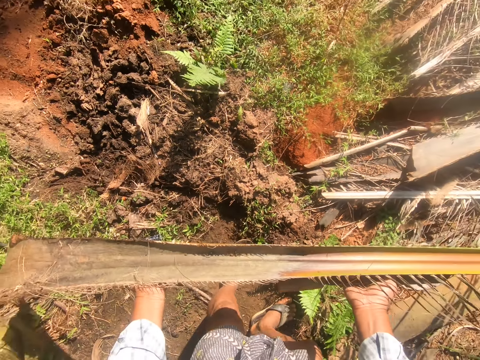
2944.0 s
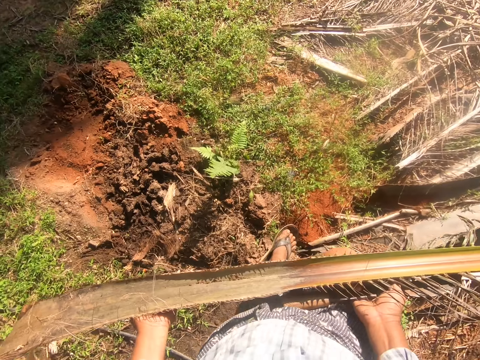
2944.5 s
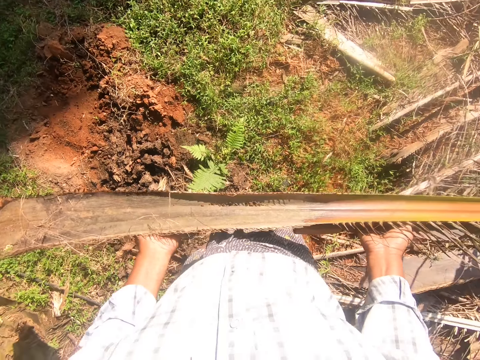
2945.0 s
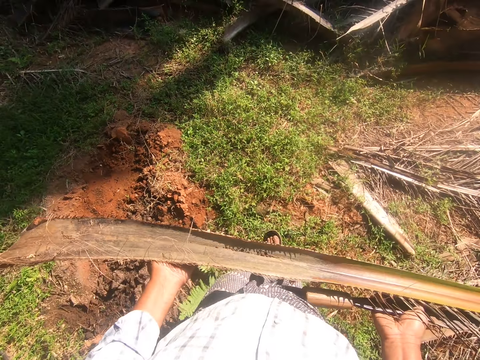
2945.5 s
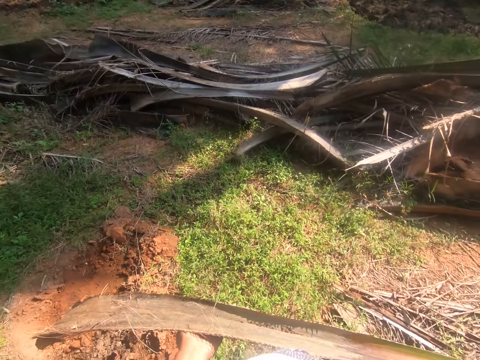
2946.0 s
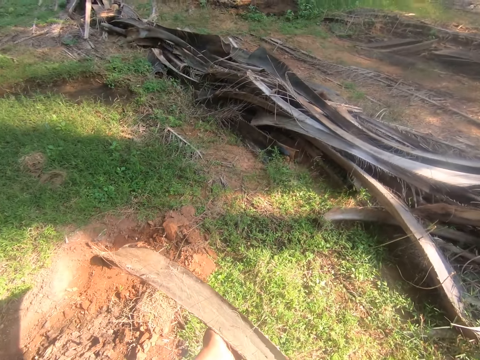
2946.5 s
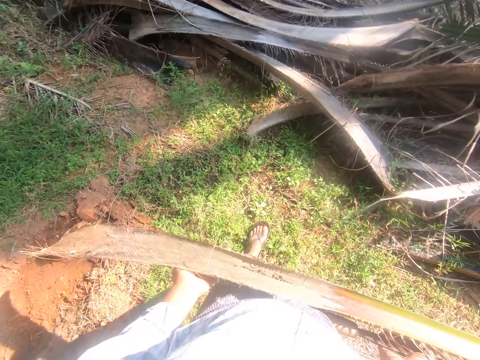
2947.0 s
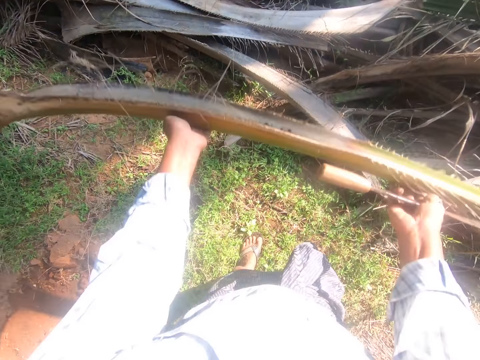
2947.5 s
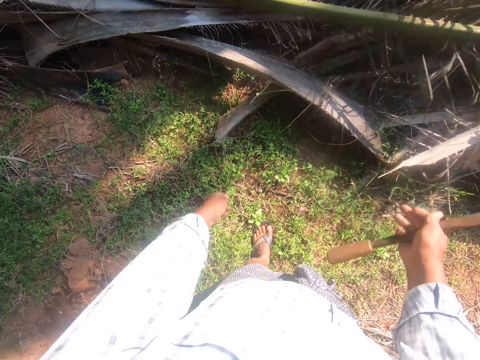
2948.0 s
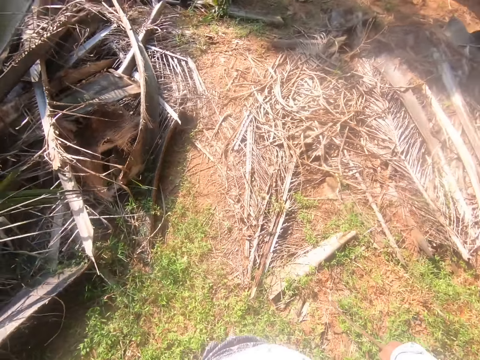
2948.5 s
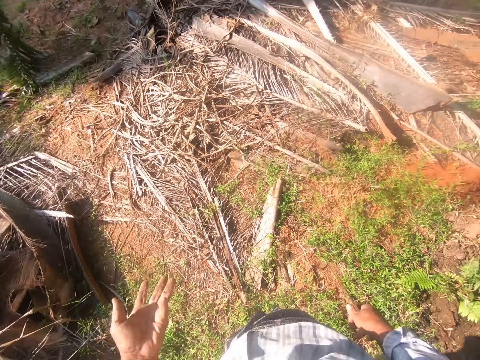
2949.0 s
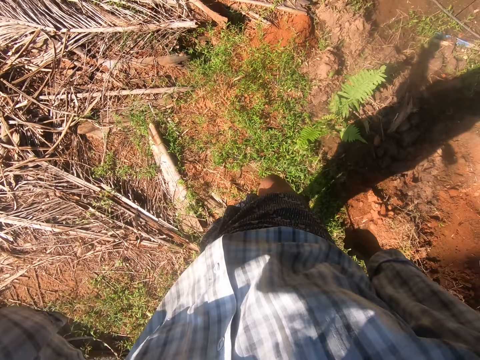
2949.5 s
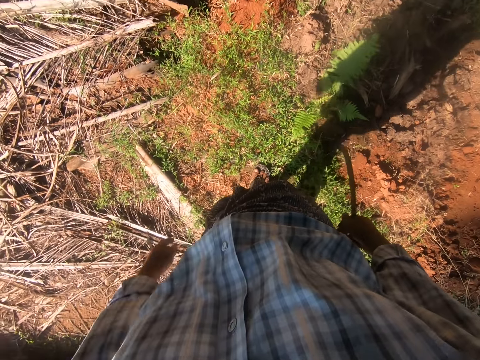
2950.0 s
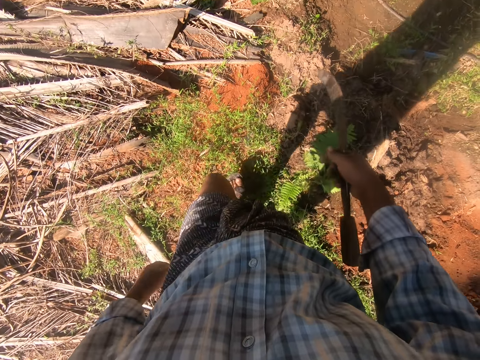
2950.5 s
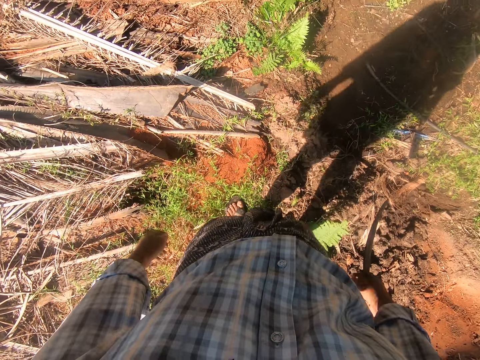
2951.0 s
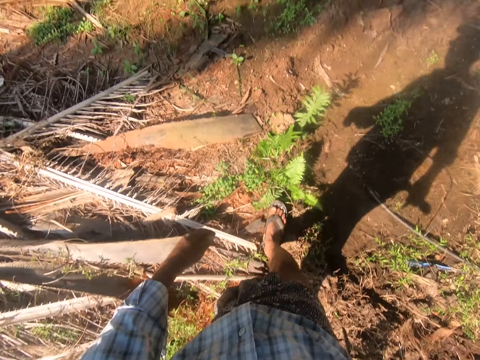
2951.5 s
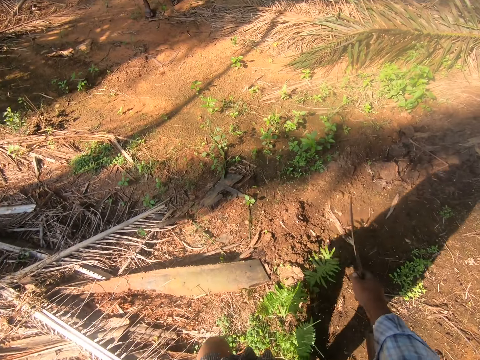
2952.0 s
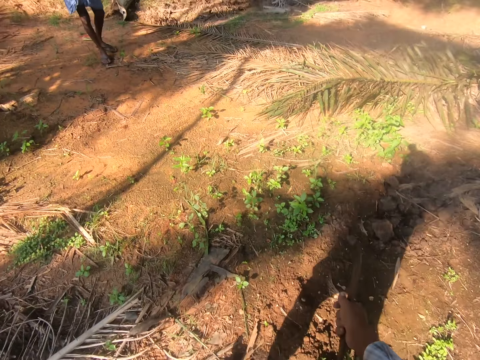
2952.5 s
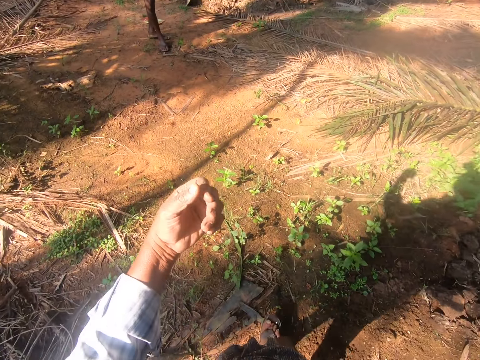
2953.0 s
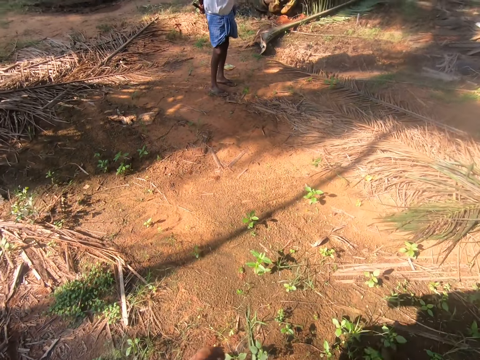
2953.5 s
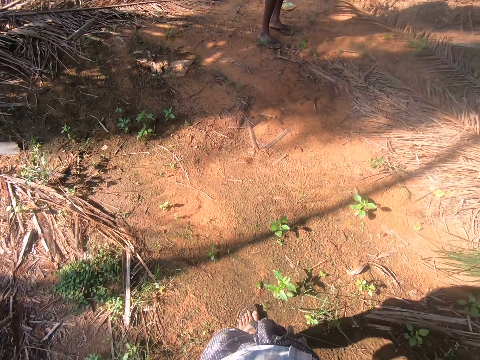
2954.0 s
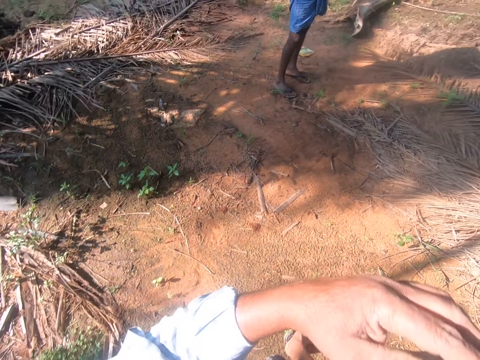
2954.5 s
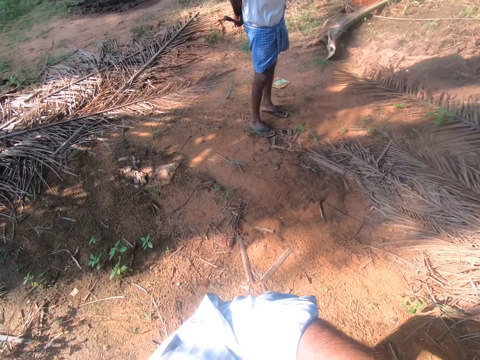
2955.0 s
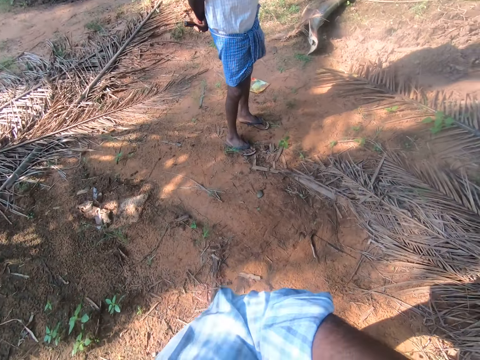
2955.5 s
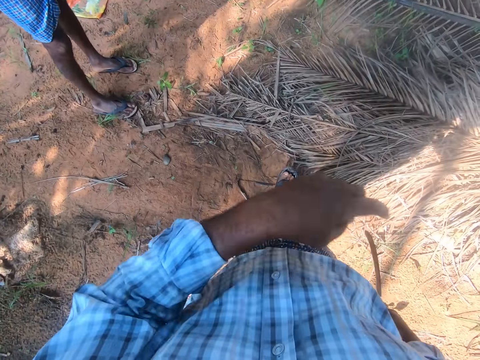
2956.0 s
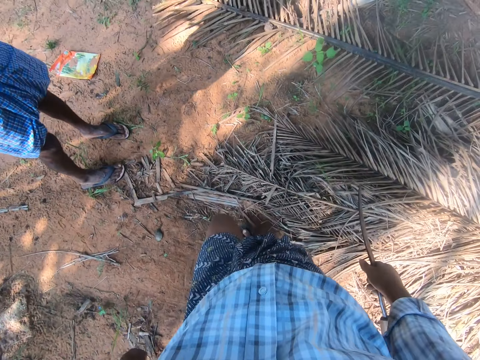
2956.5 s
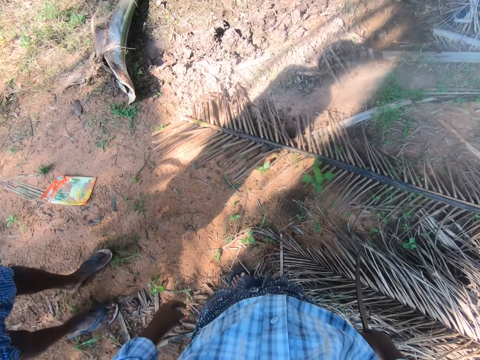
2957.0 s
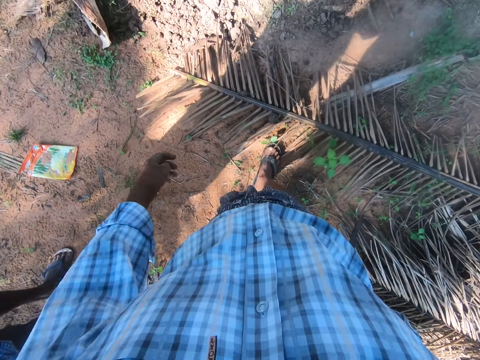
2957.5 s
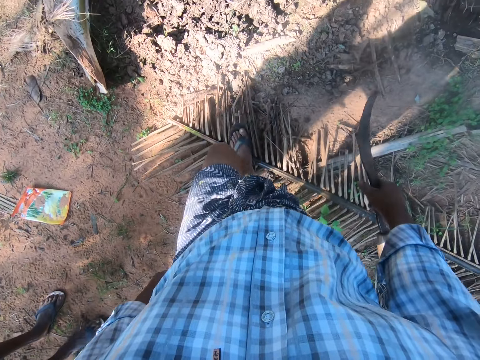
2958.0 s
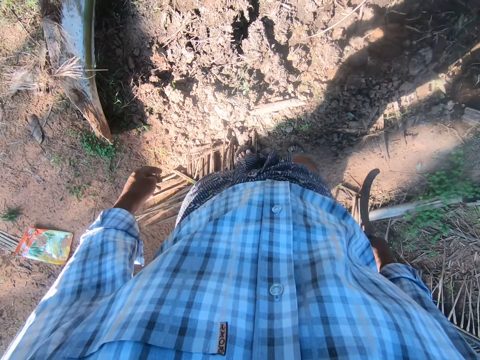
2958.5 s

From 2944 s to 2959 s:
The camera wearer picks a rachis from the ground. They walk around. They converse with a man. They drop the rachis on a heap of rachises. They lift the hand. They walk around. The man appears. The camera wearer moves the hand. The man converses with the camera wearer.

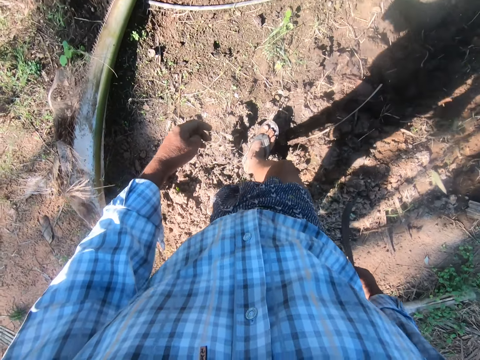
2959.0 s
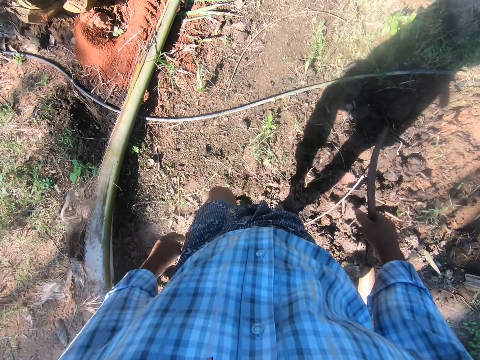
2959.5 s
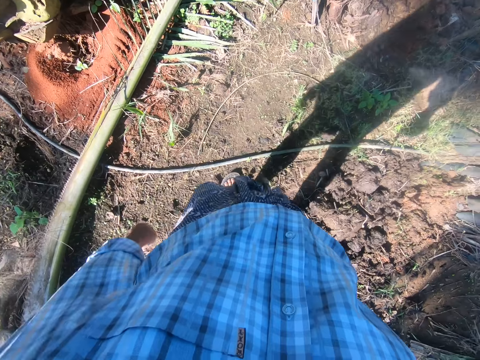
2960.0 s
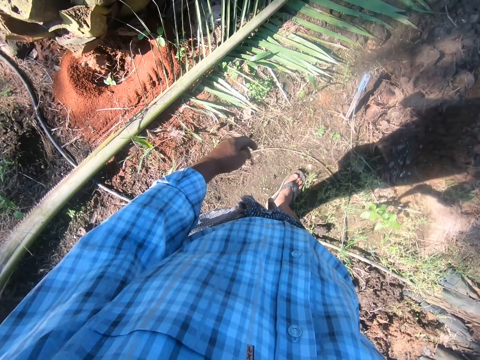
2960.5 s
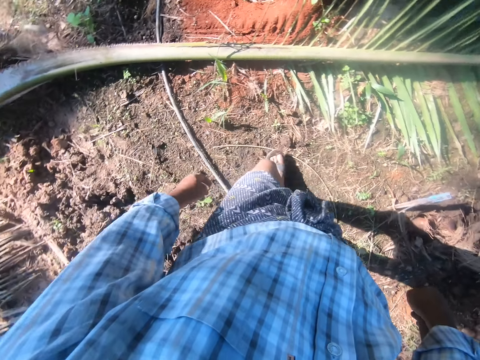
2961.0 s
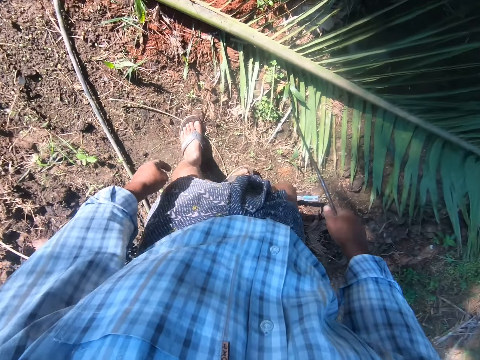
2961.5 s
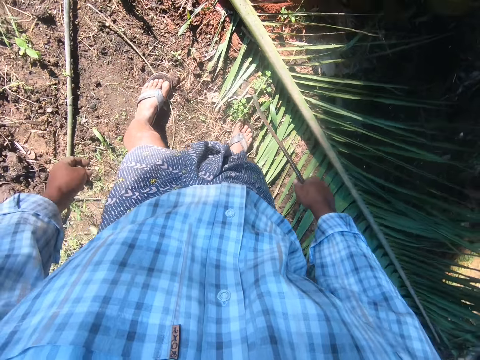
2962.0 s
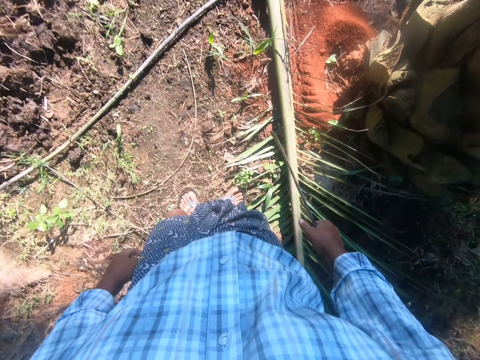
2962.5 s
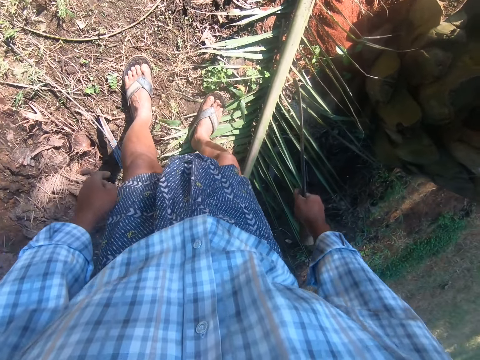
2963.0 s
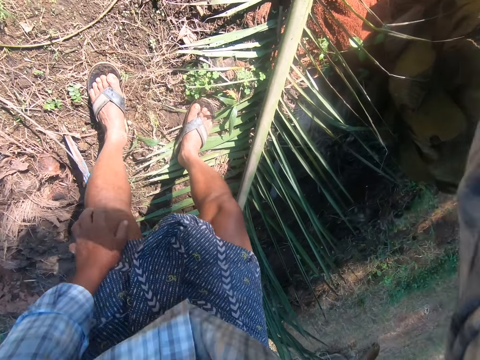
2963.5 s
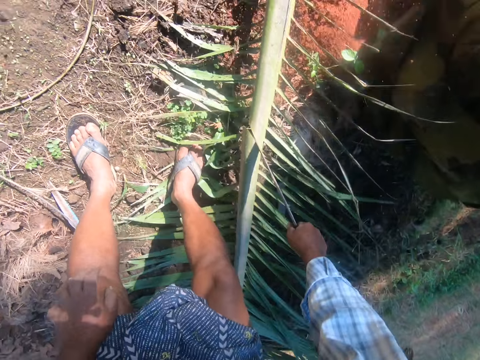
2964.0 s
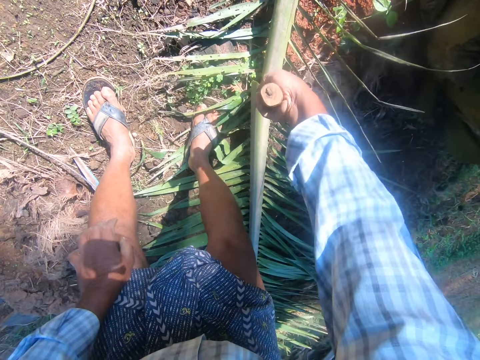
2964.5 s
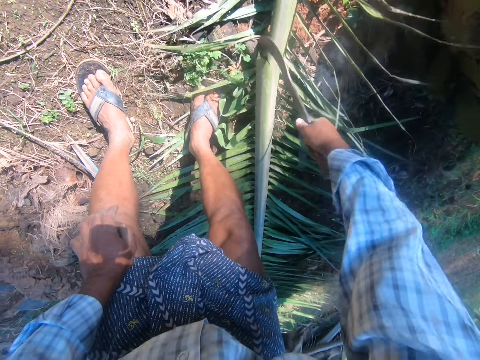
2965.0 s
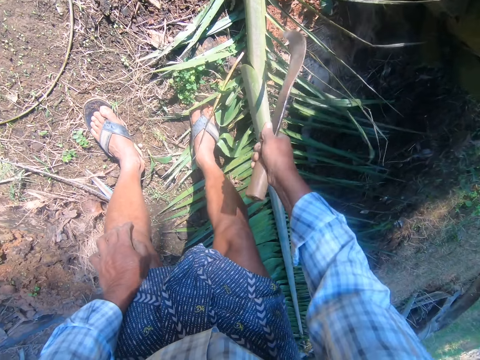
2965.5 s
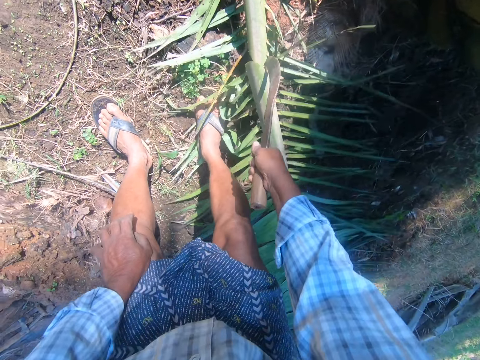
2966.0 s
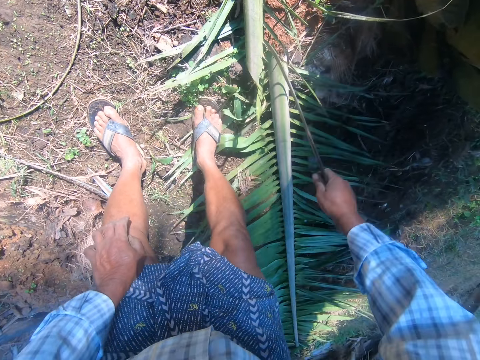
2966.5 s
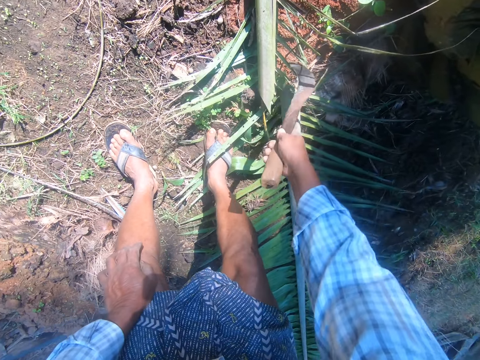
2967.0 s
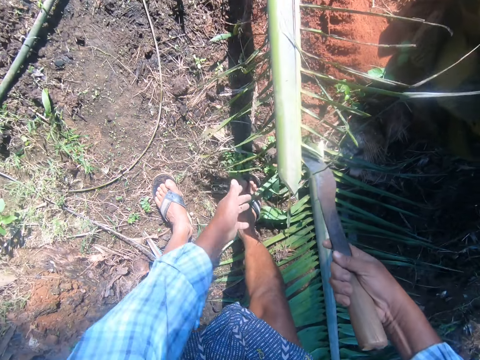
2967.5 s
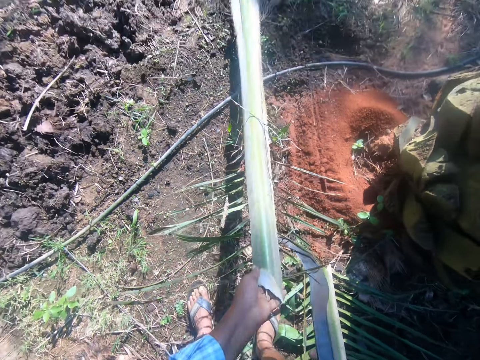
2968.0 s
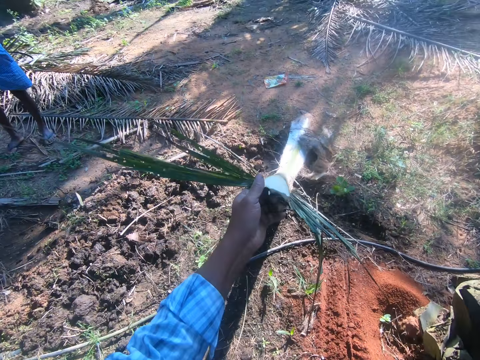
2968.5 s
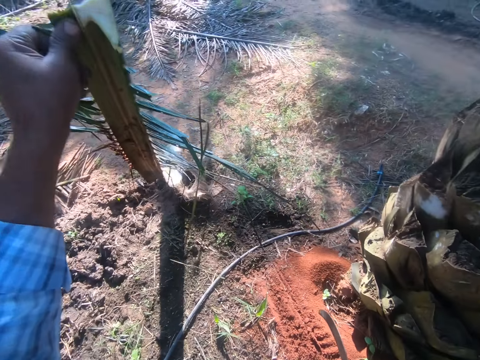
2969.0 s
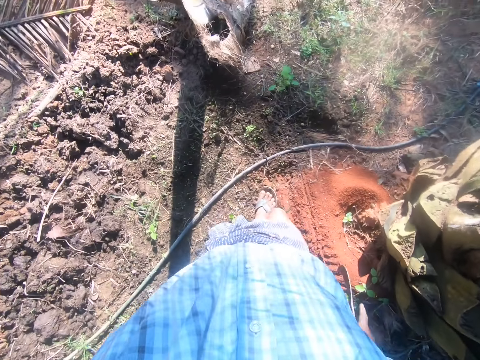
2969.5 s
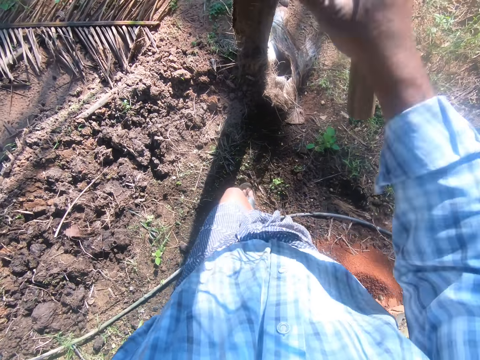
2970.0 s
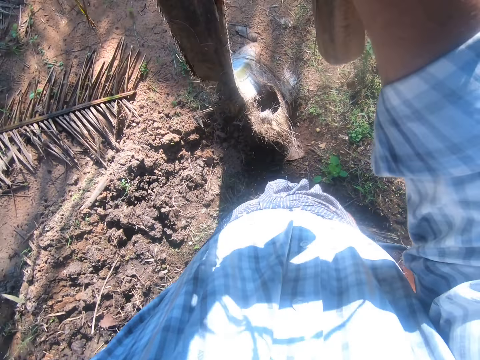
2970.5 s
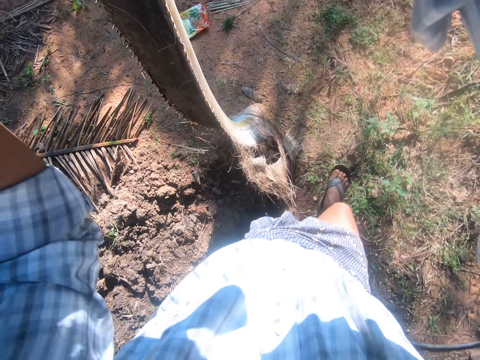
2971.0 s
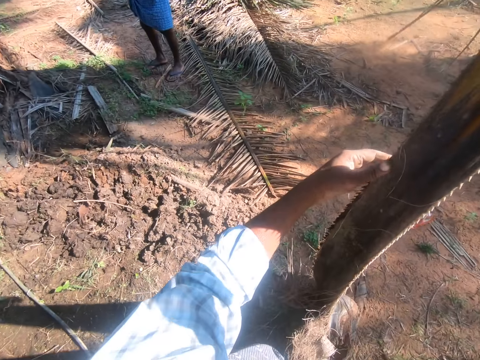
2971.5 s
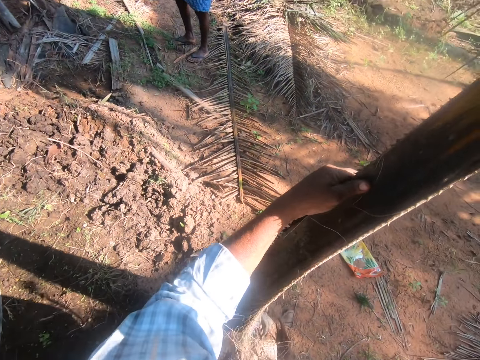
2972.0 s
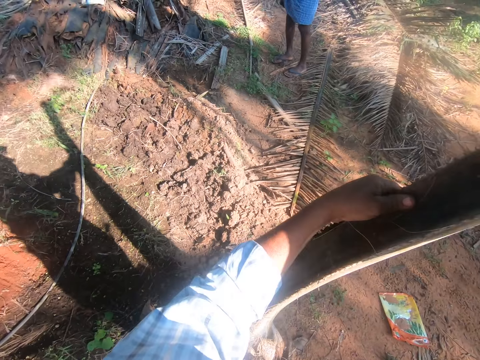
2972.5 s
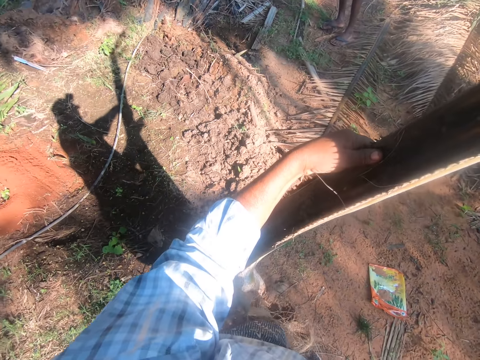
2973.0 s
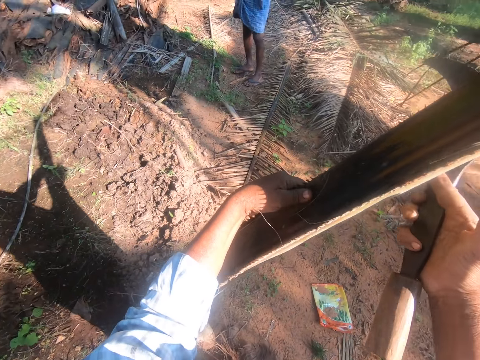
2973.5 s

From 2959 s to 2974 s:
The camera wearer converses with a man. The man converses with the camera wearer. The man converses with the camera wearer. The camera wearer cuts a rachis or palm leaf on the ground with a sickle. They lift the palm leaf. The man converses with the camera wearer. The camera wearer steps forward. They converse with the man. The man converses with the camera wearer. The camera wearer converses with the man.
